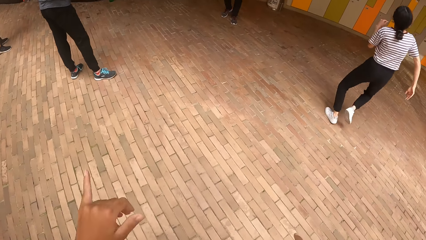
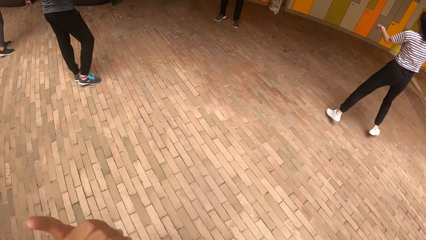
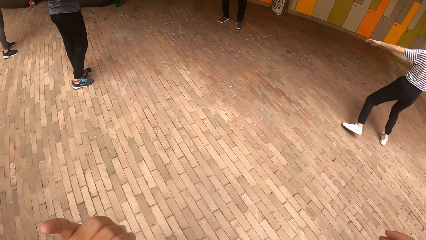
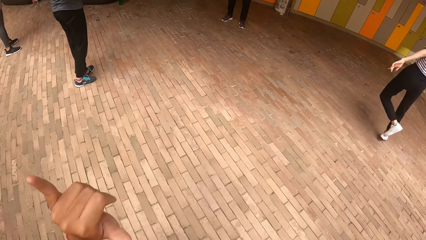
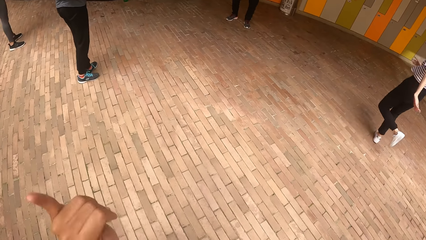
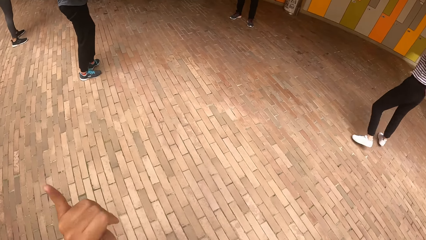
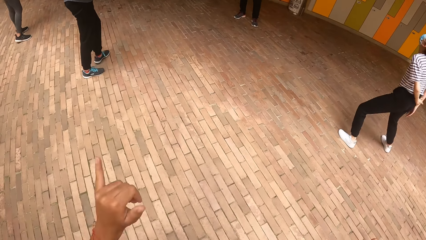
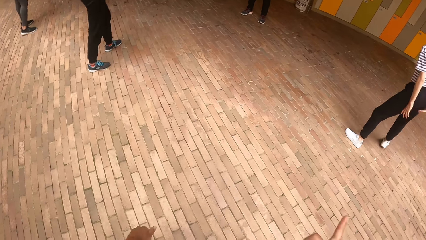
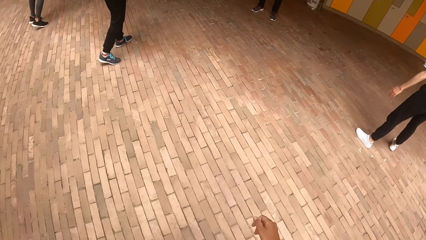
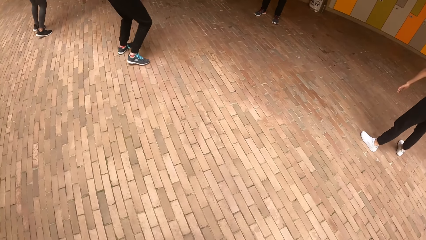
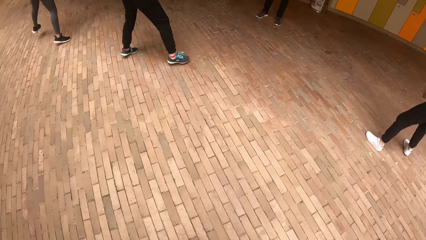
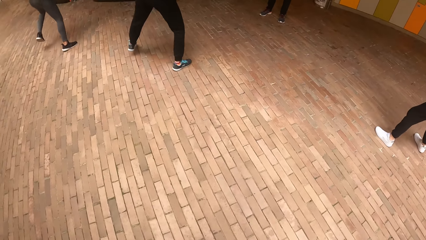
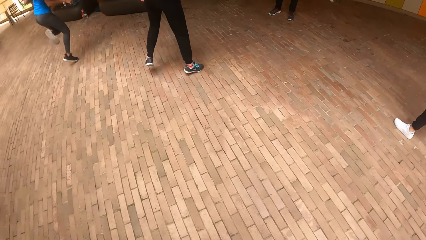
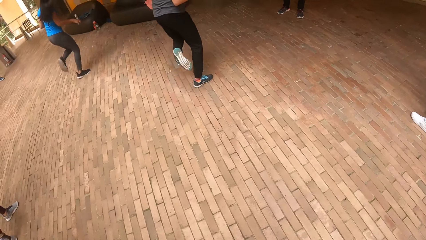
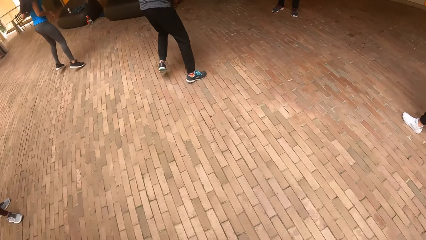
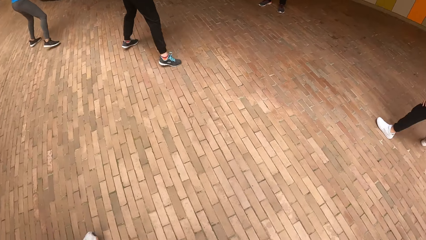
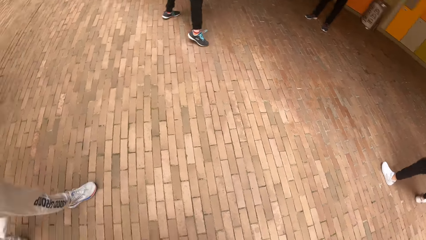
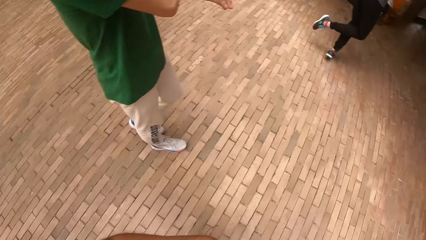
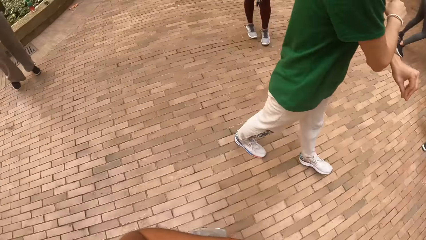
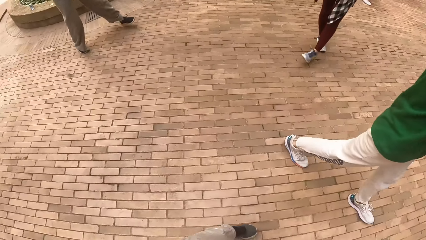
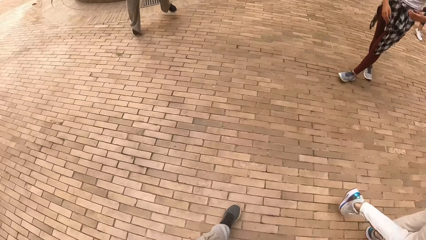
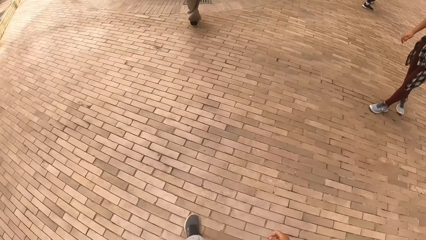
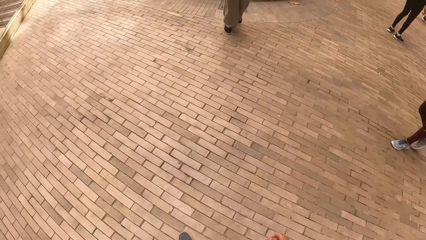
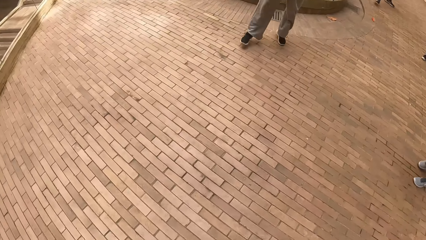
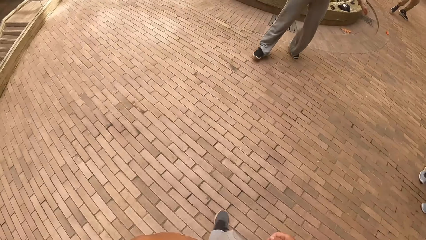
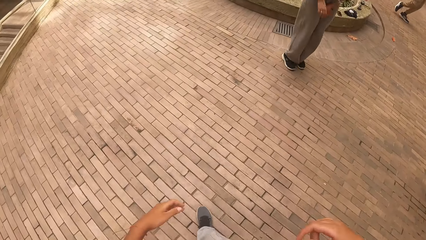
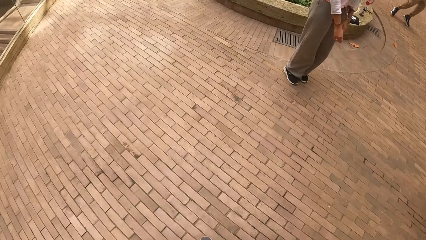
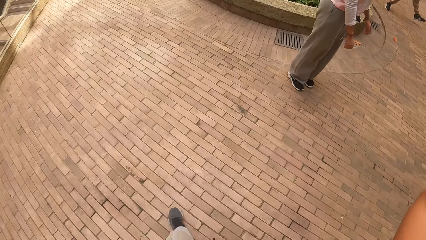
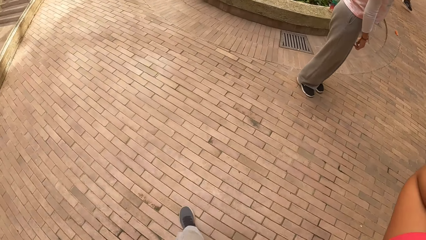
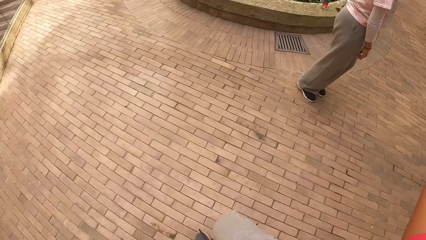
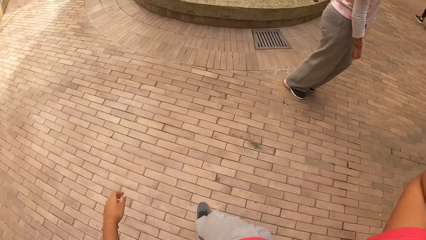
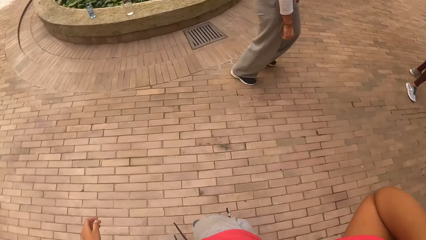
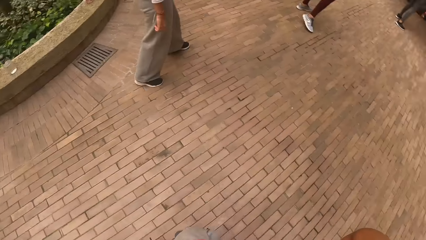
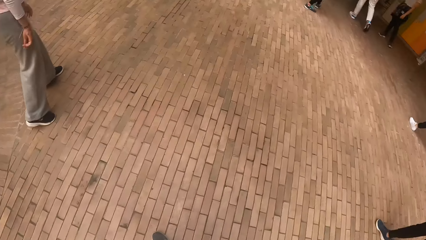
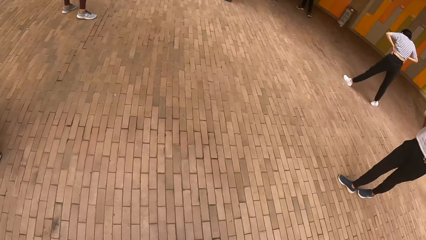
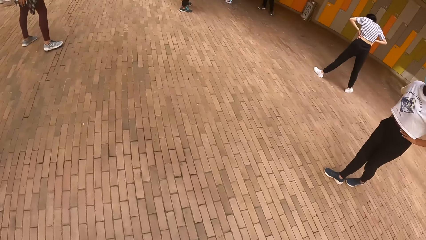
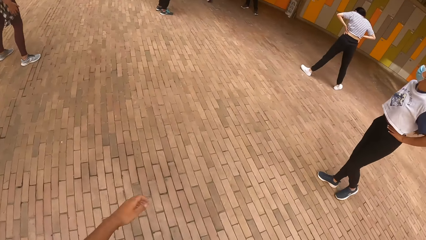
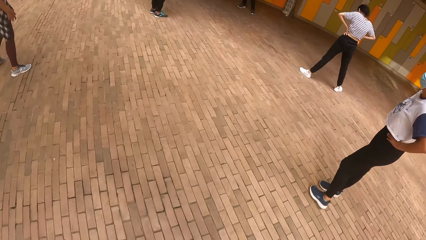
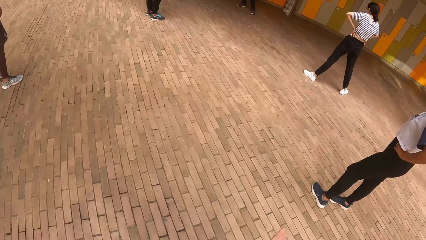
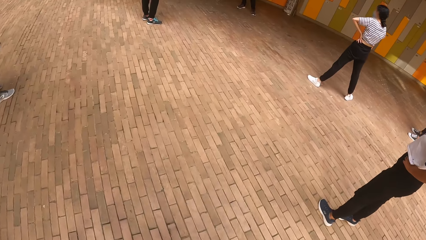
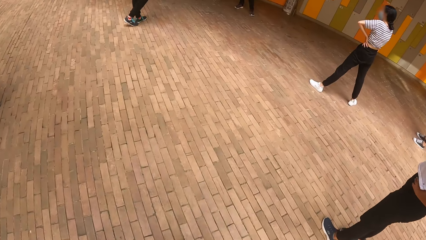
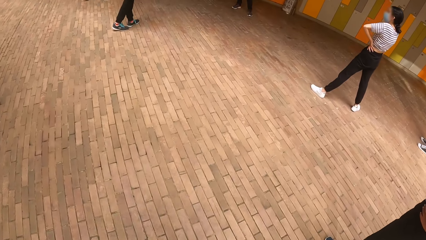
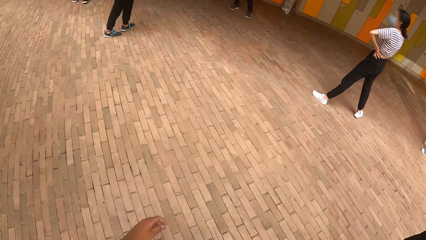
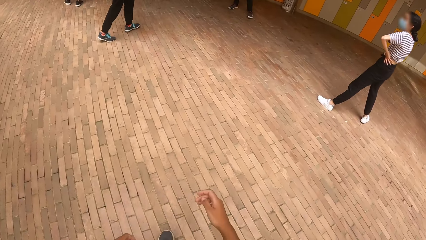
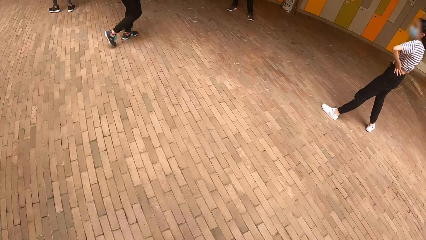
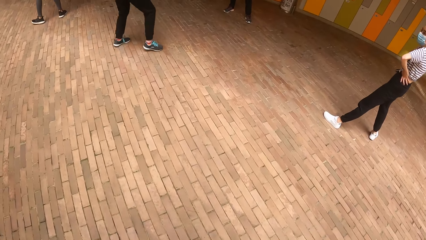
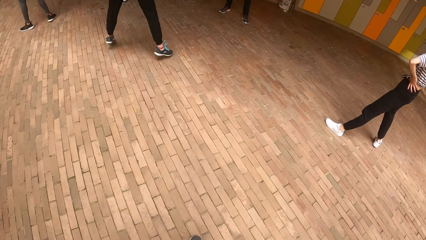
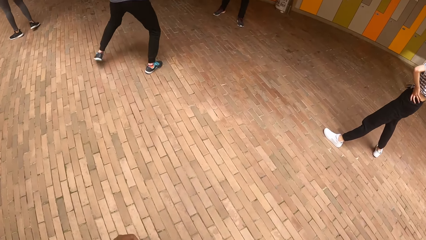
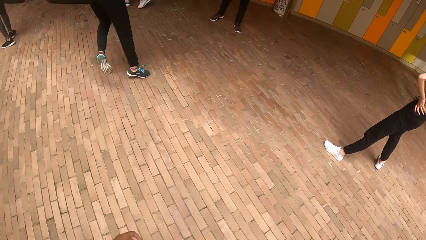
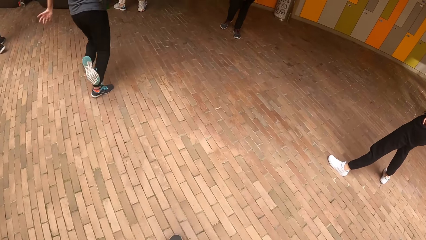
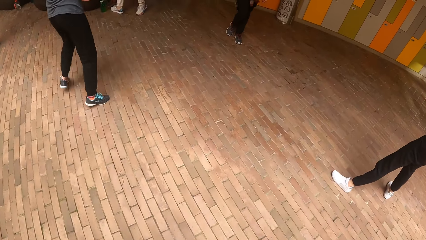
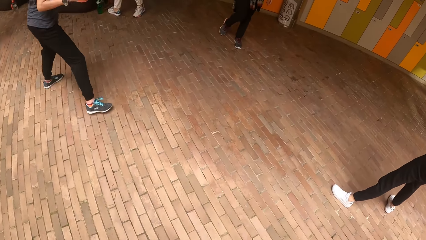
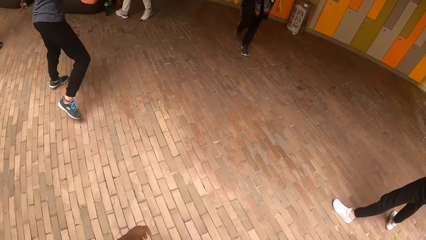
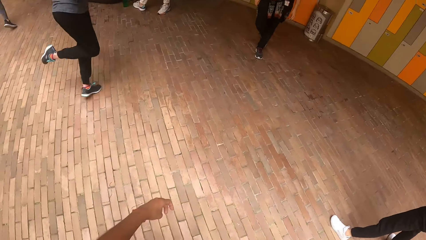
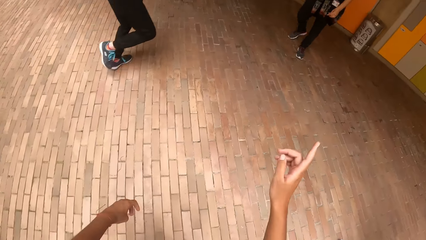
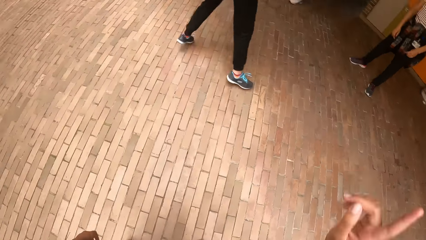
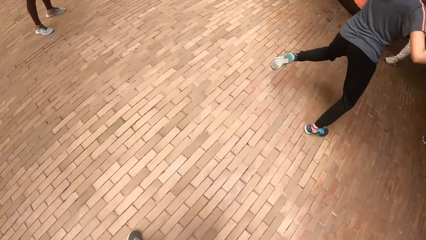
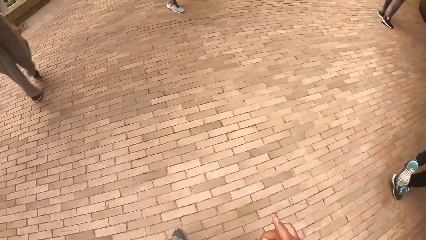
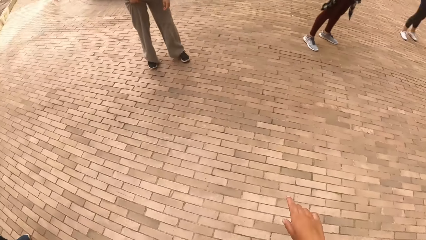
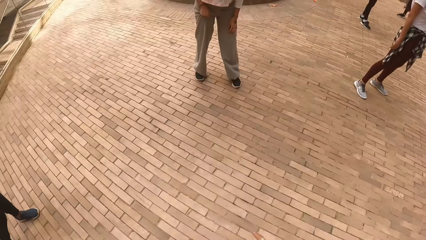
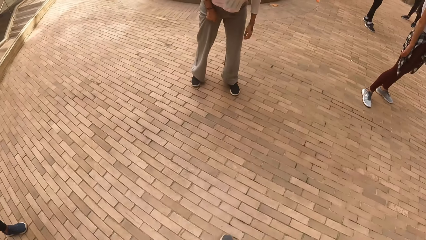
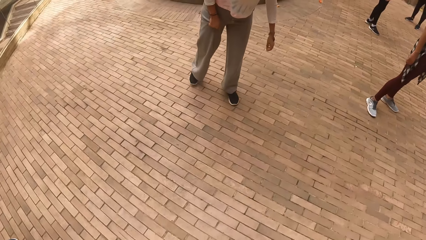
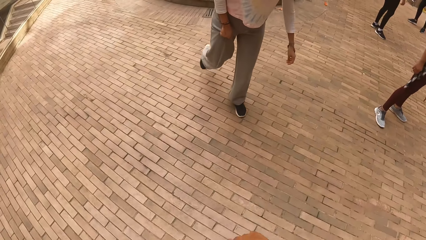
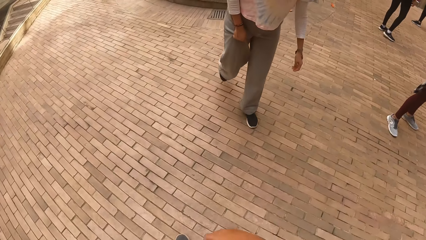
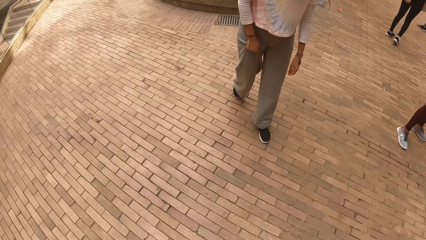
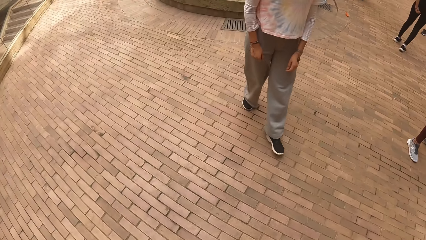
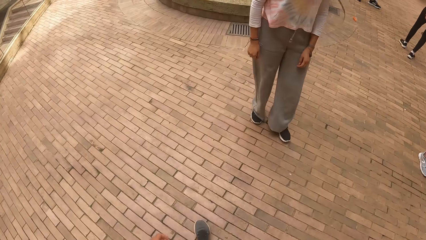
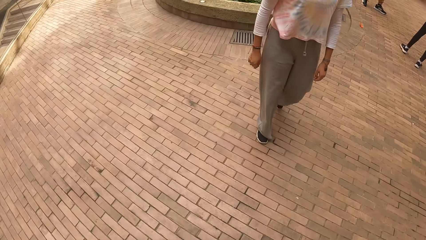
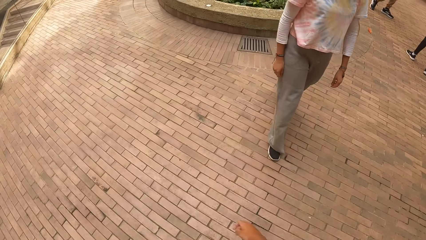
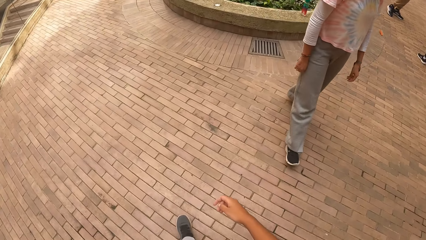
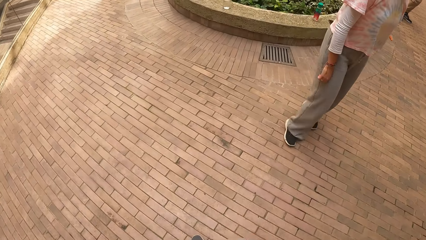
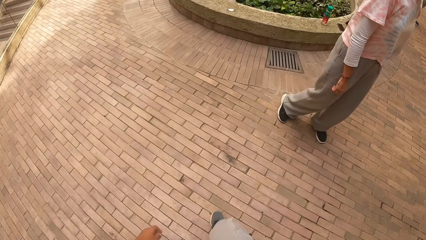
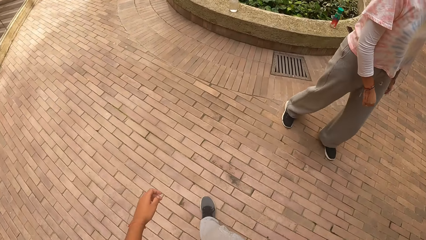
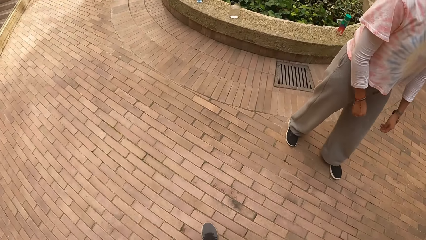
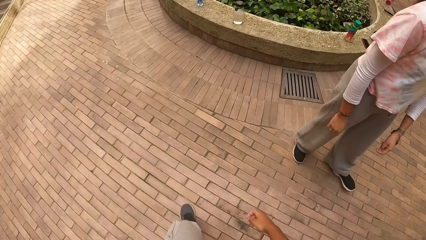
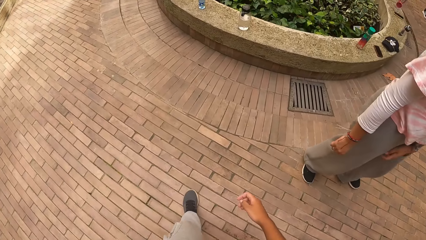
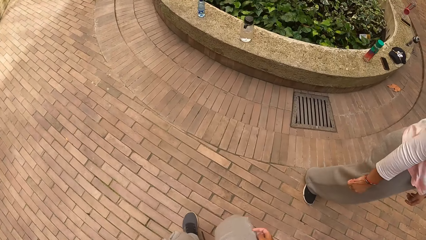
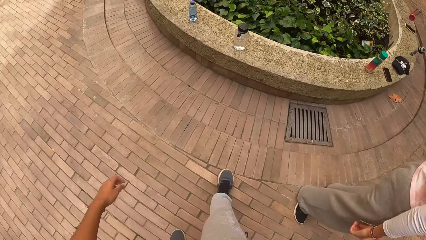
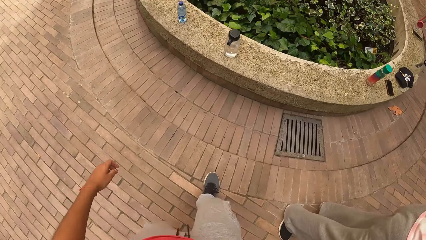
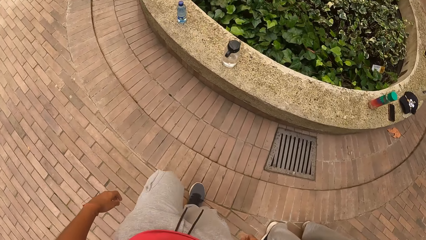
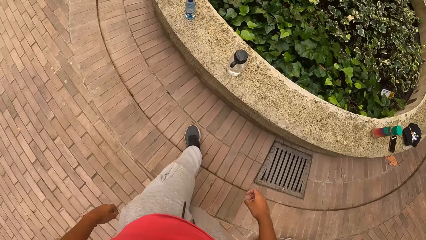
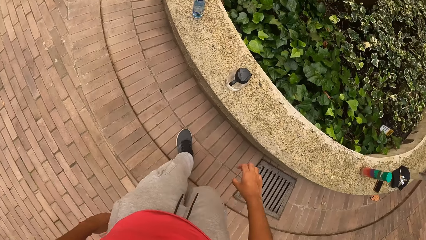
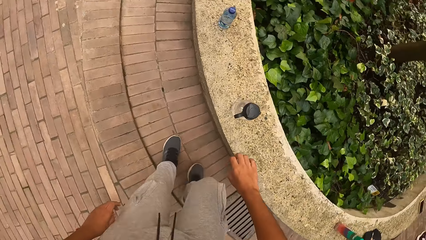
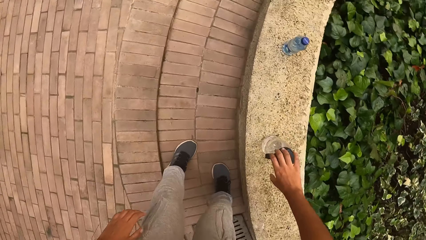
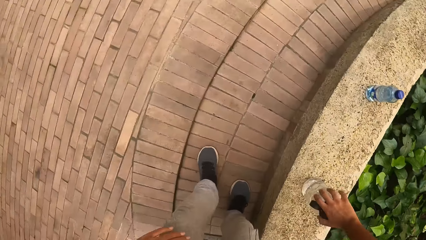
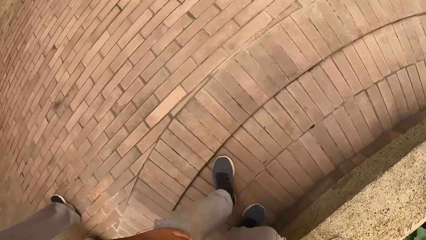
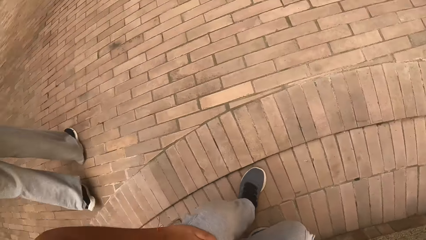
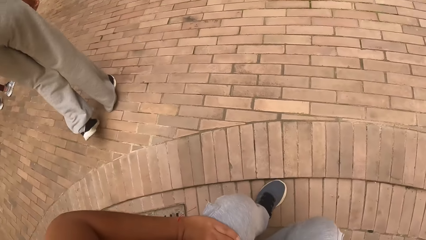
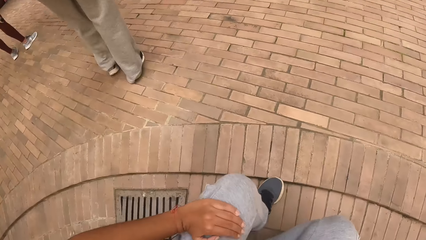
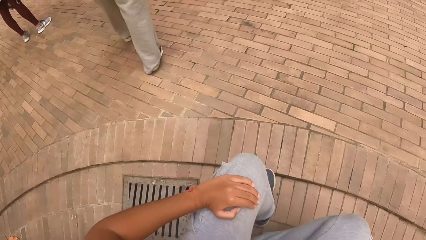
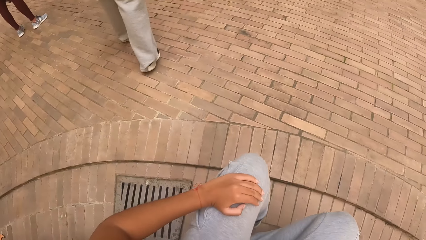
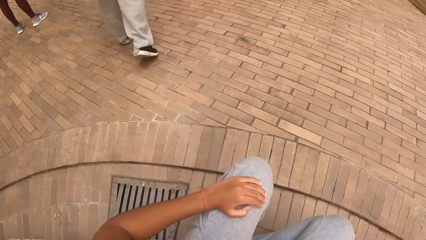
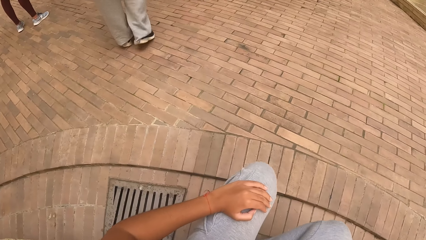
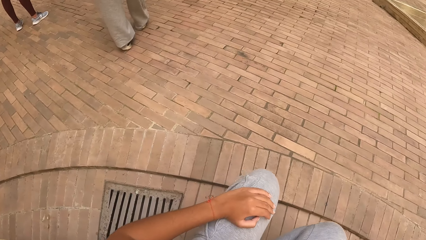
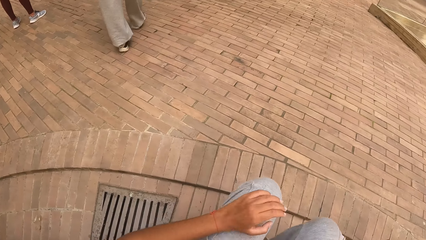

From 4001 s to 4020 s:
The camera wearer does exercises. She stares at people's activities. She walks towards the water bottle. She places her right hand on the water bottle on a pavement. She picks up the water bottle from the marble floor. She sits on the pavement.
